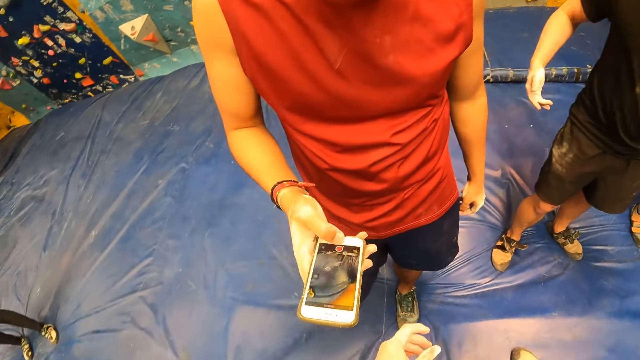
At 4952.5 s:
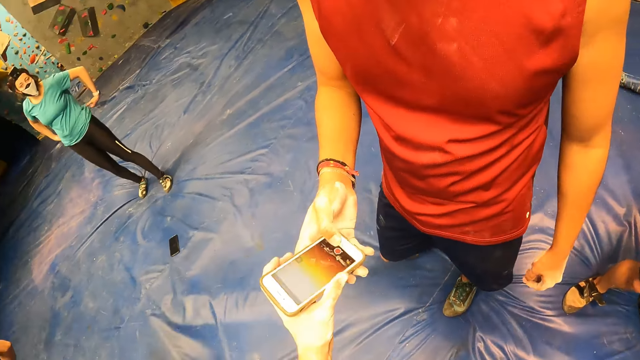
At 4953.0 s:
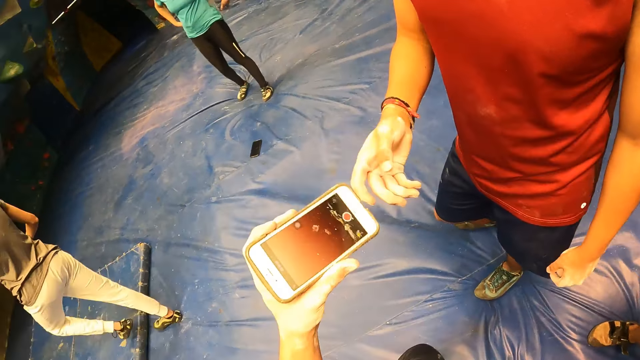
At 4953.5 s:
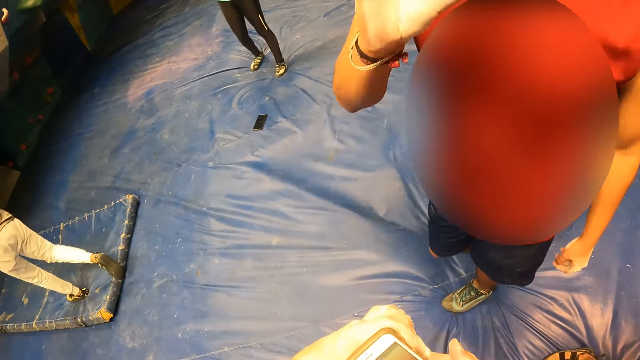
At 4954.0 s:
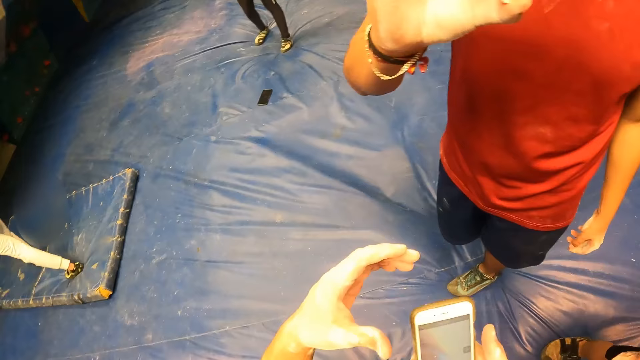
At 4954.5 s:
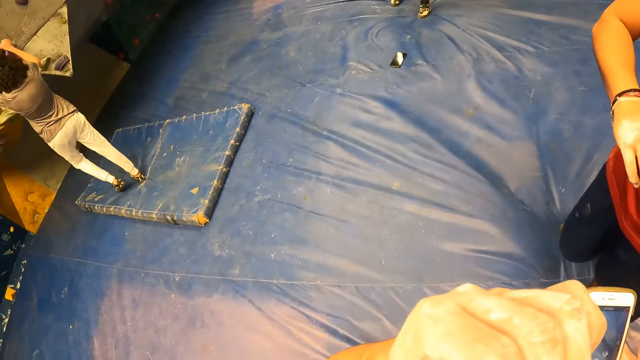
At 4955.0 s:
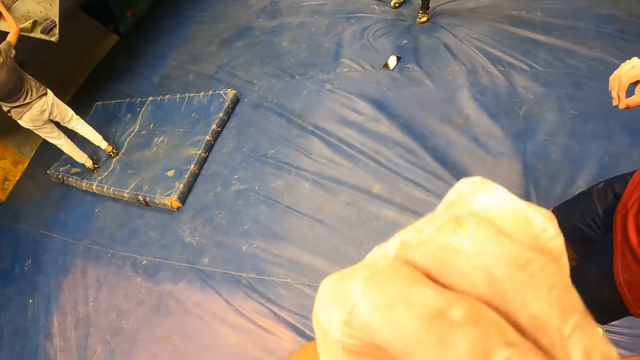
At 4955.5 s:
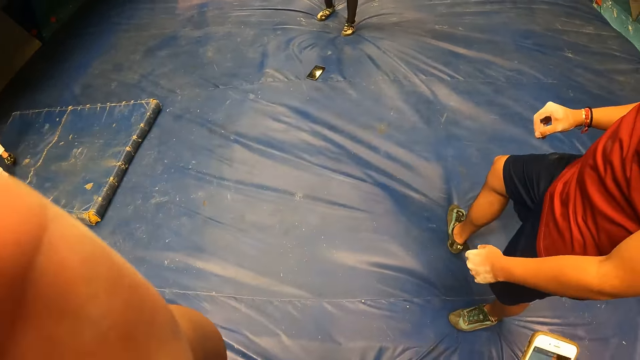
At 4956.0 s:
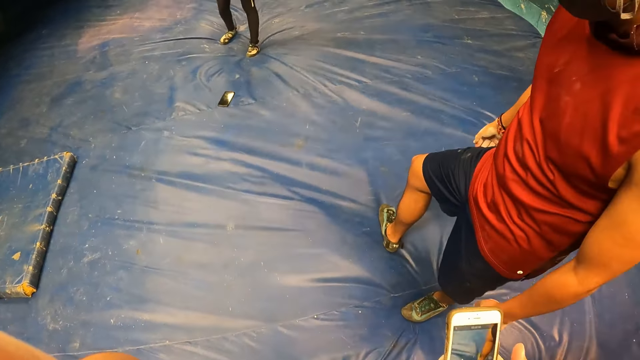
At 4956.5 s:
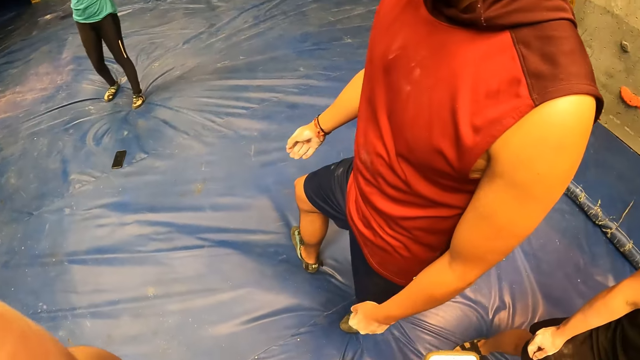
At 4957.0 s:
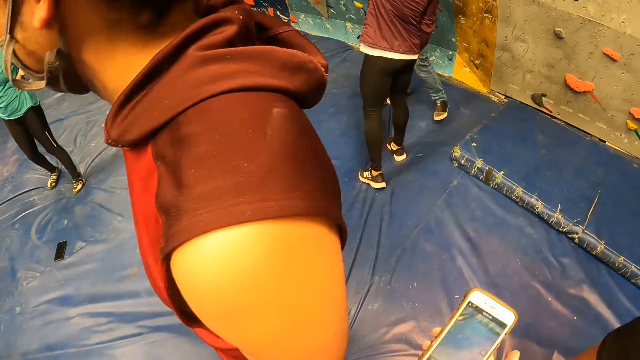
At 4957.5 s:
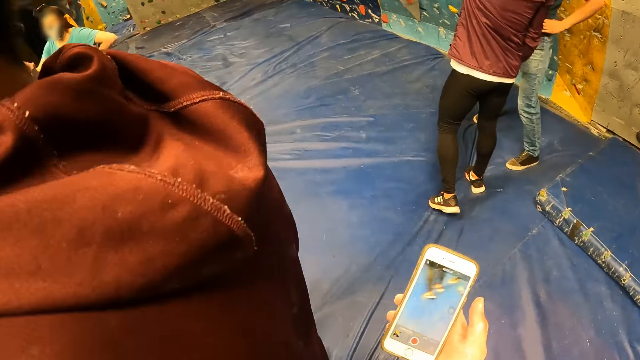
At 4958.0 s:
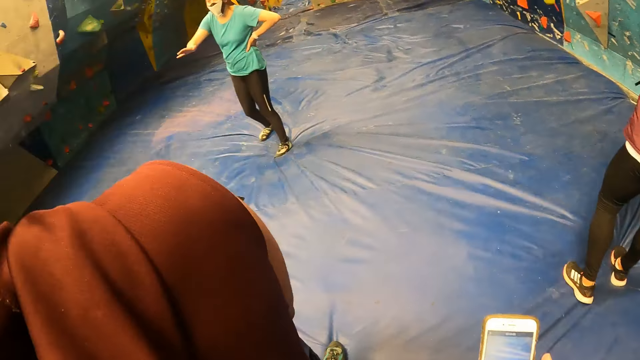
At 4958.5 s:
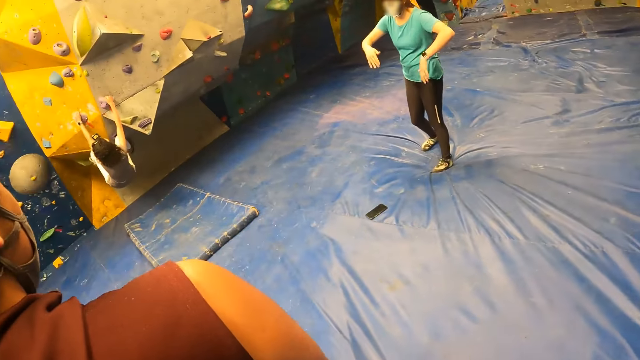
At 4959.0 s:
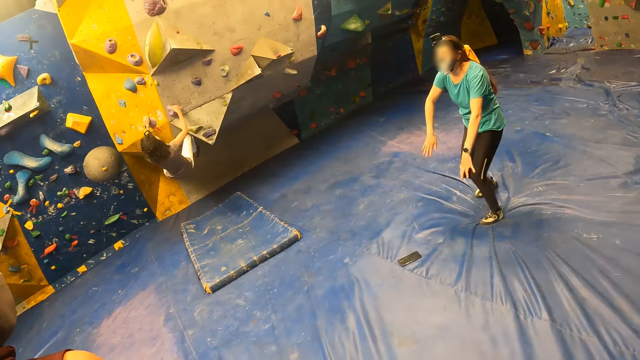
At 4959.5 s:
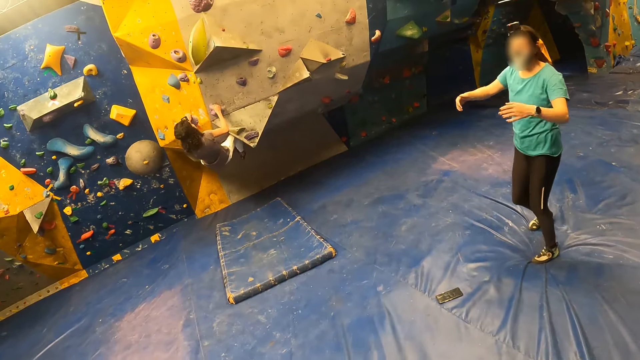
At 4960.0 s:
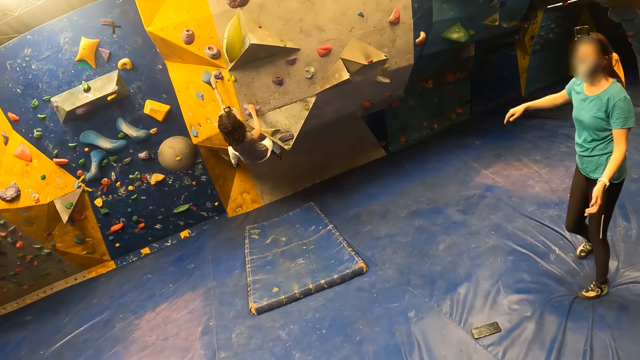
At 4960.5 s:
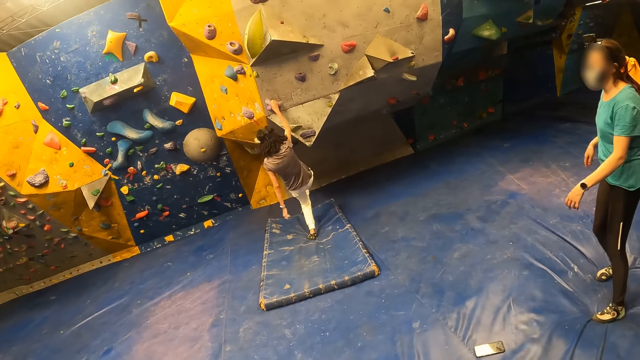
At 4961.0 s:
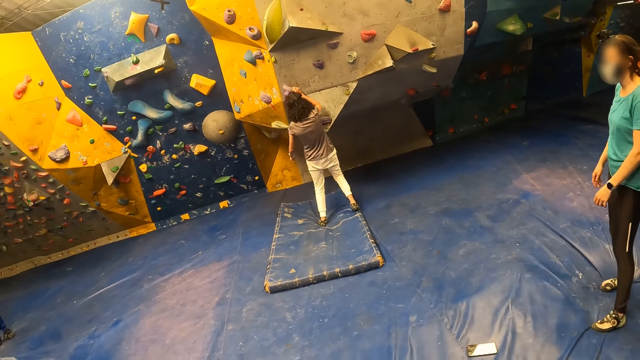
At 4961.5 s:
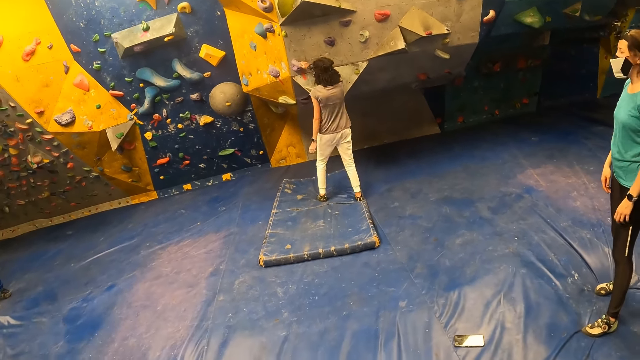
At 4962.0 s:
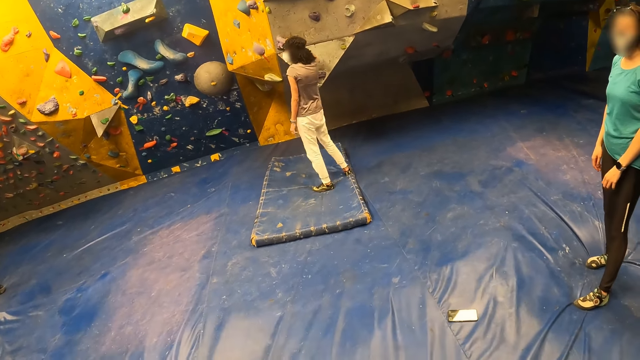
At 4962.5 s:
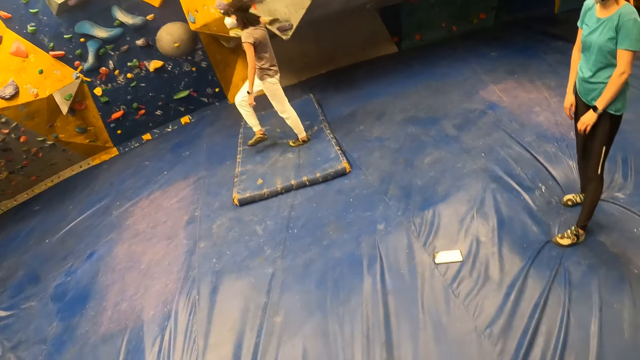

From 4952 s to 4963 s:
The camera wearer collects the phone from the man's right hand with his left hand. He holds the phone. He places the phone in his right hand with his left hand. He interacts with the man. A woman places both hands on the climbing holds. The camera wearer adjusts a camera on his head with his left hand. He turns to the side. Another woman interacts with the man and the camera wearer. The first woman climbs the bouldering wall and jumps down from the bouldering wall.

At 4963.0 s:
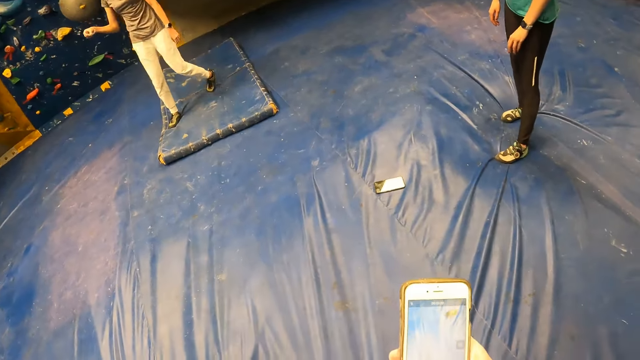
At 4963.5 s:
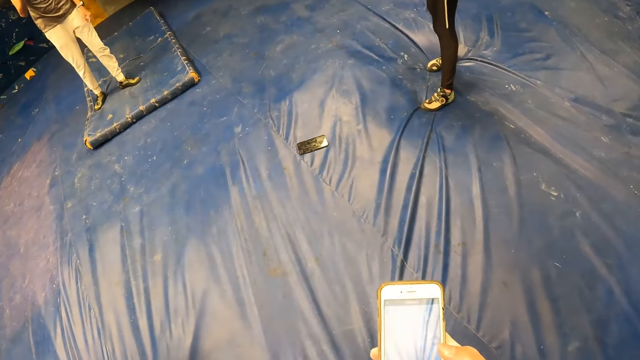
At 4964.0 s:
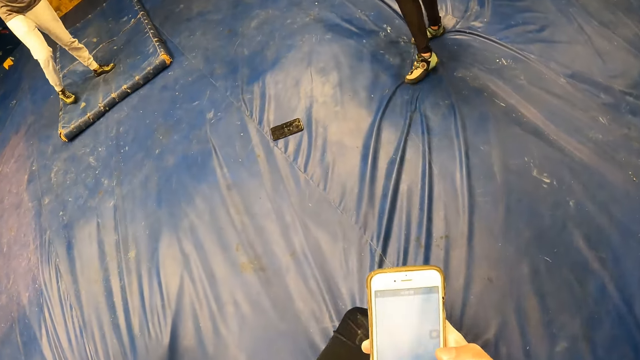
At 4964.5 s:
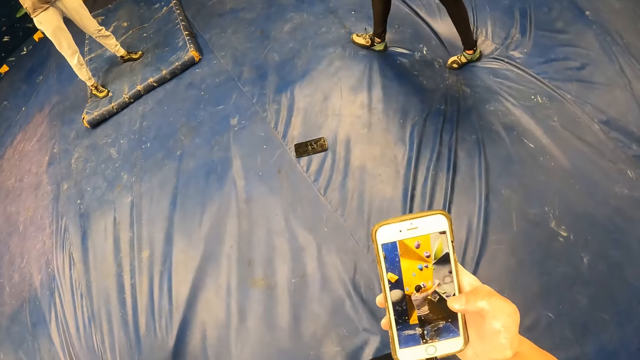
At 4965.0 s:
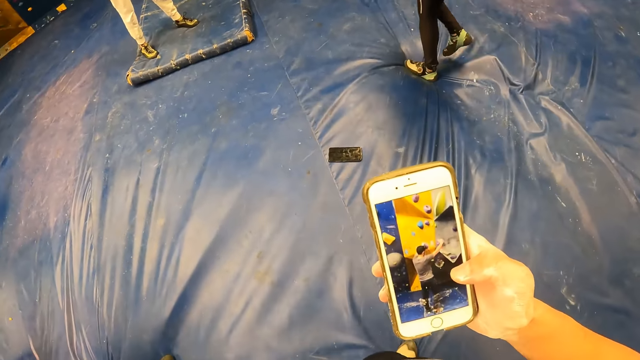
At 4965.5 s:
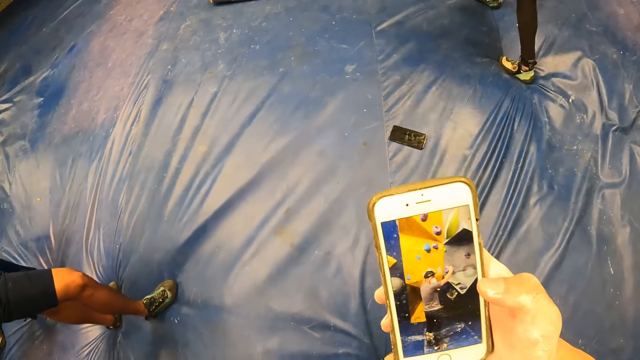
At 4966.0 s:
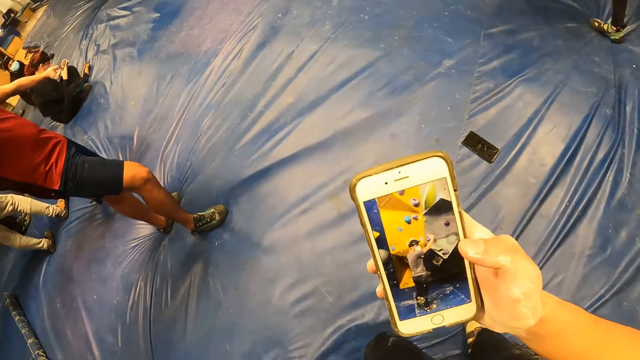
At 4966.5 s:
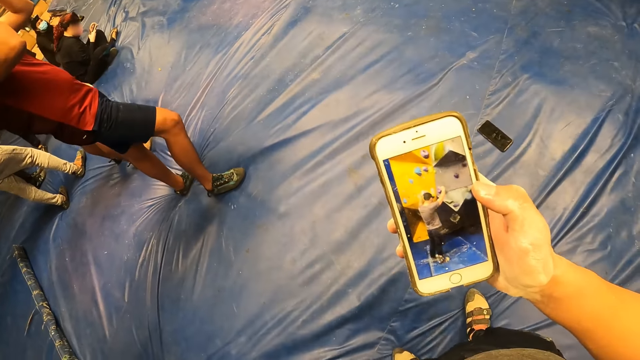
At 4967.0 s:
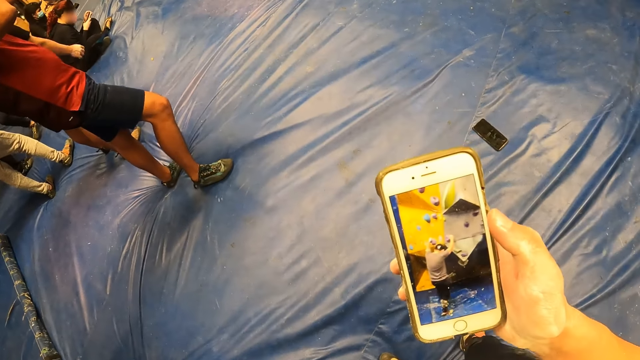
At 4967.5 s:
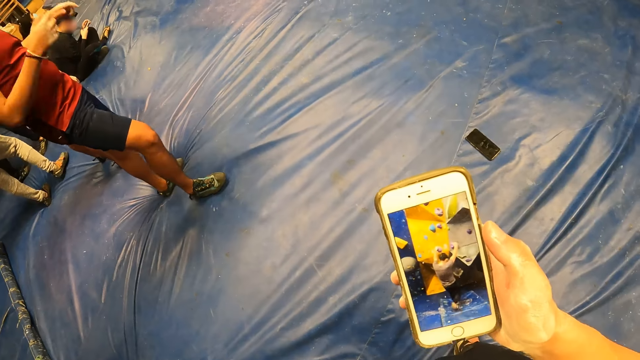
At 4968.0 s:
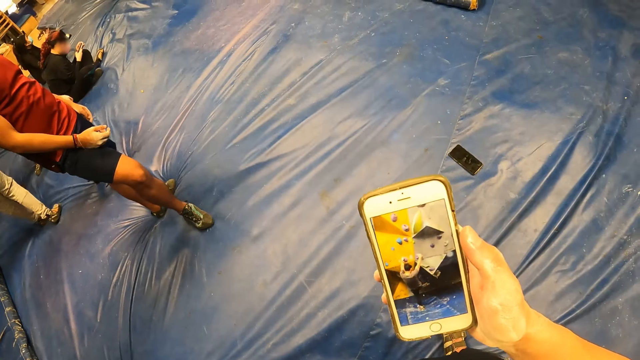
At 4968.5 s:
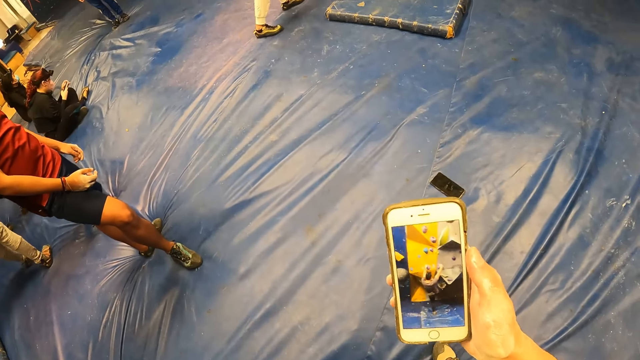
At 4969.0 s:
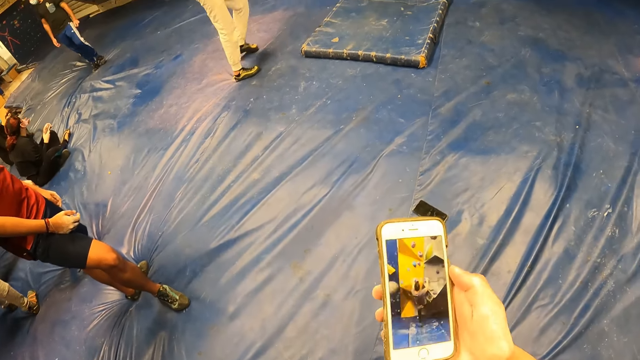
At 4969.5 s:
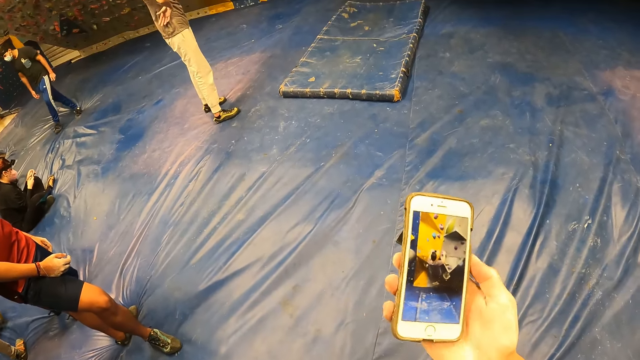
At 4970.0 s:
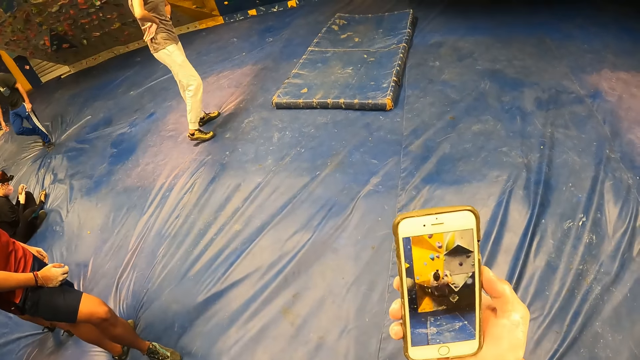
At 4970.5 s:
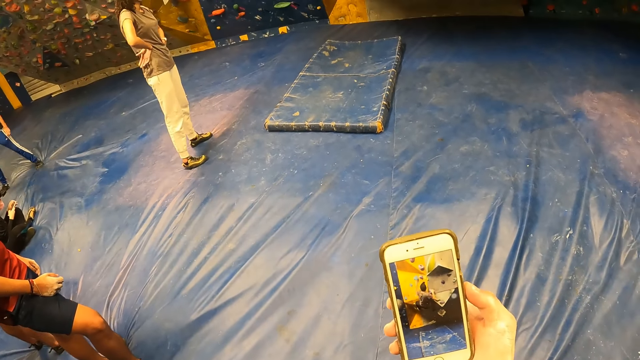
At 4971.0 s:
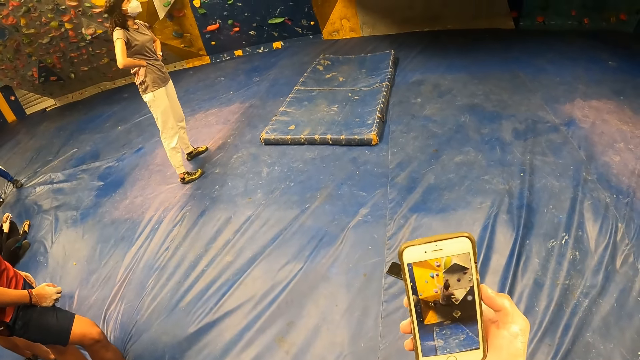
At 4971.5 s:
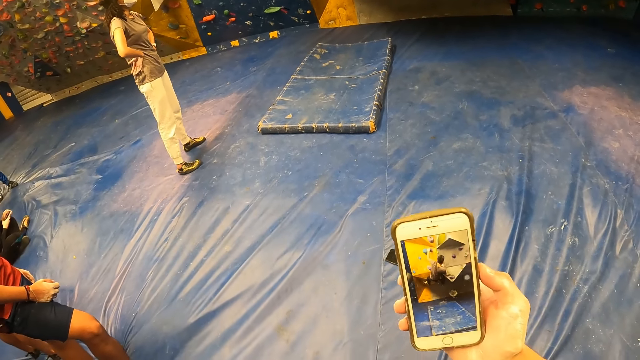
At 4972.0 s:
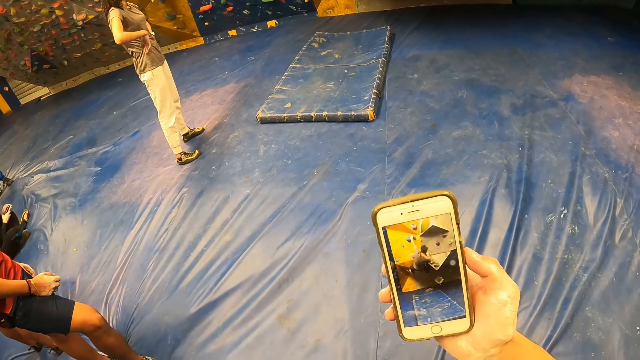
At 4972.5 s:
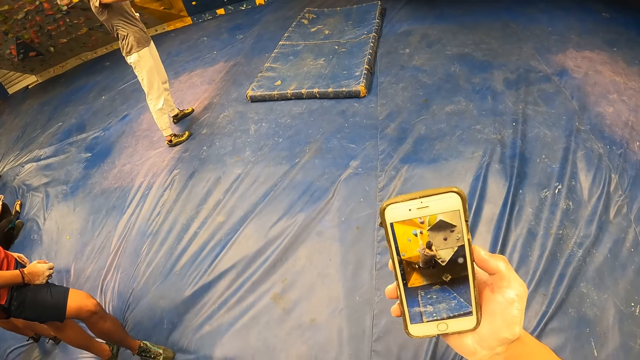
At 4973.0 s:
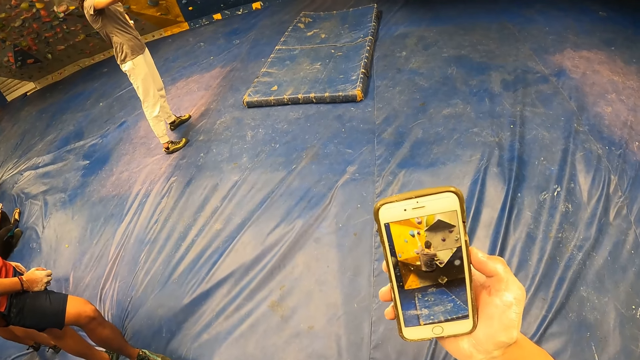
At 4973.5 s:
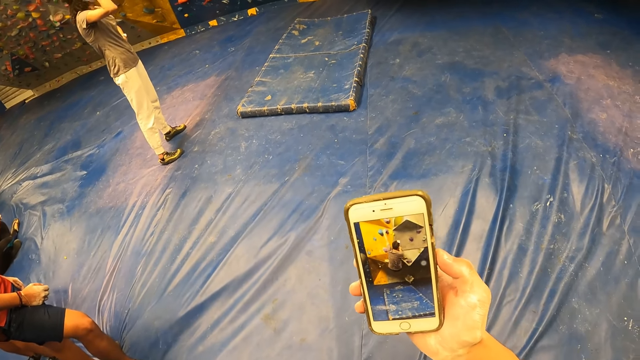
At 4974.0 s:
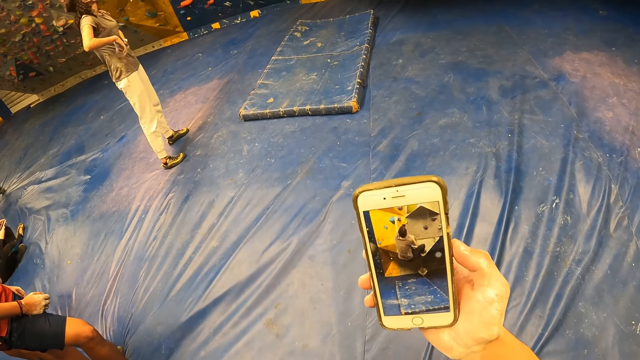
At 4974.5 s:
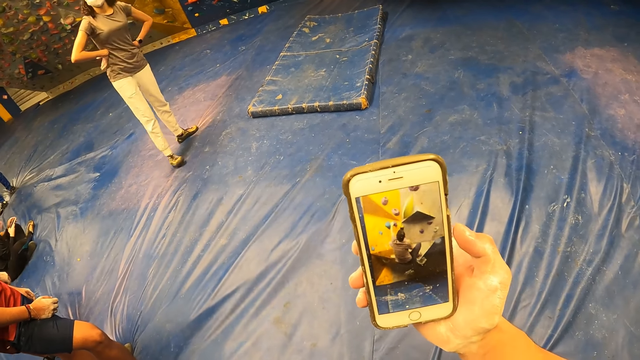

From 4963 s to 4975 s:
The camera wearer operates the phone with his right hand. He holds the phone.
